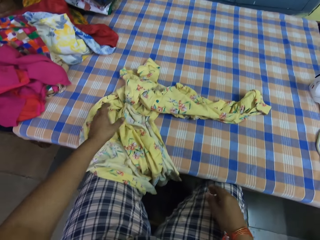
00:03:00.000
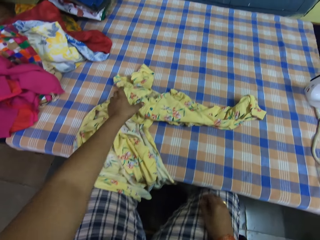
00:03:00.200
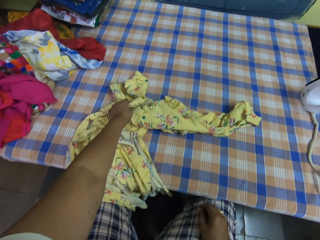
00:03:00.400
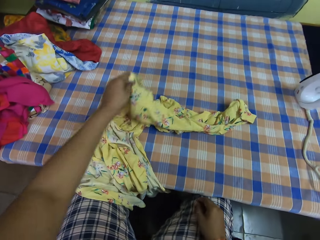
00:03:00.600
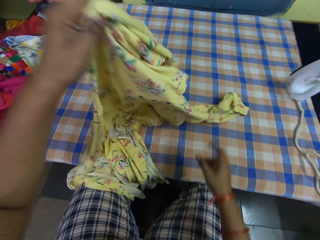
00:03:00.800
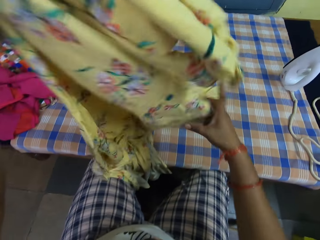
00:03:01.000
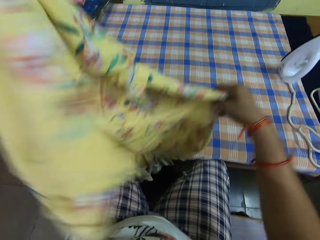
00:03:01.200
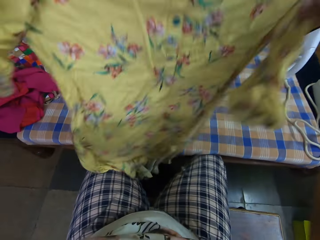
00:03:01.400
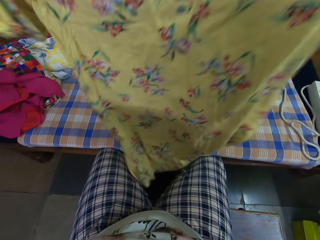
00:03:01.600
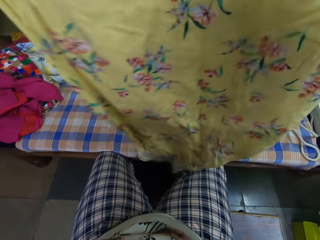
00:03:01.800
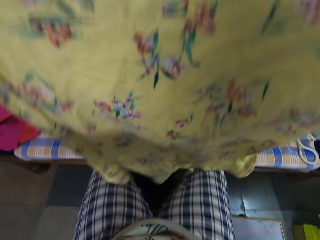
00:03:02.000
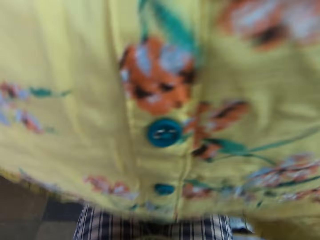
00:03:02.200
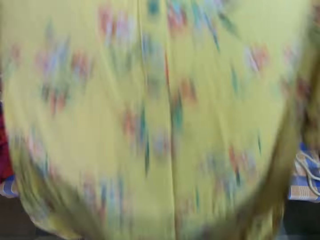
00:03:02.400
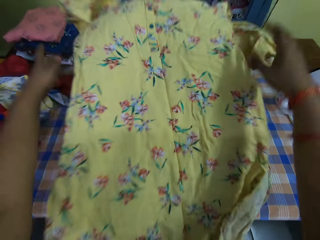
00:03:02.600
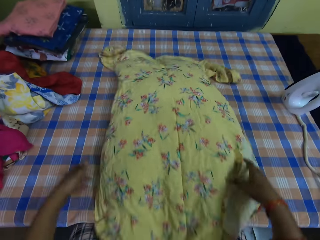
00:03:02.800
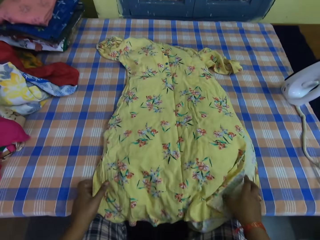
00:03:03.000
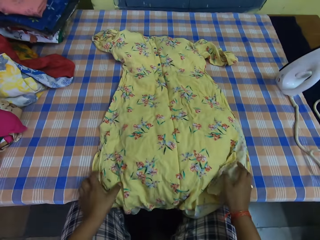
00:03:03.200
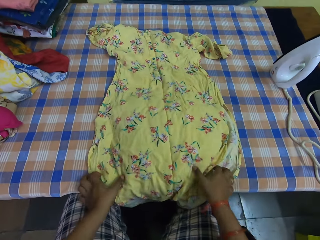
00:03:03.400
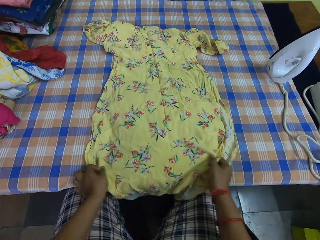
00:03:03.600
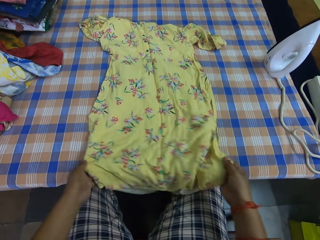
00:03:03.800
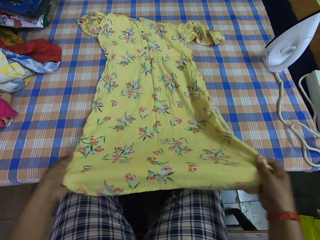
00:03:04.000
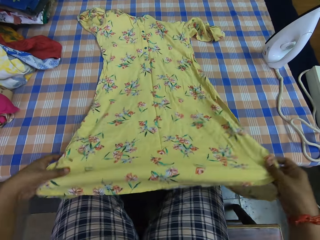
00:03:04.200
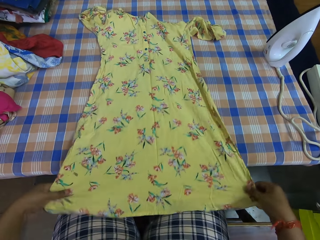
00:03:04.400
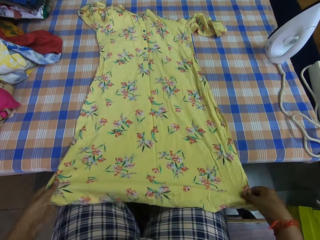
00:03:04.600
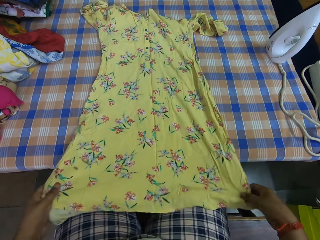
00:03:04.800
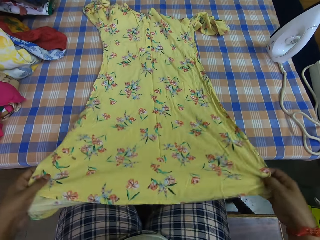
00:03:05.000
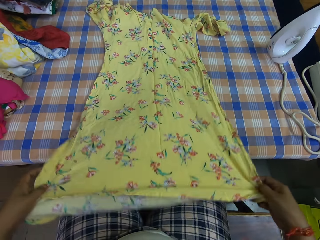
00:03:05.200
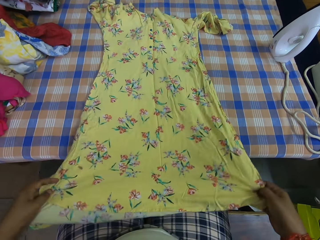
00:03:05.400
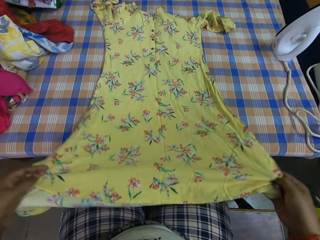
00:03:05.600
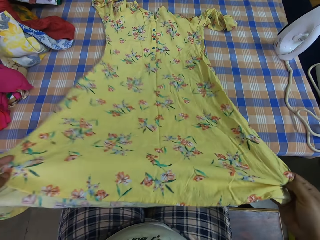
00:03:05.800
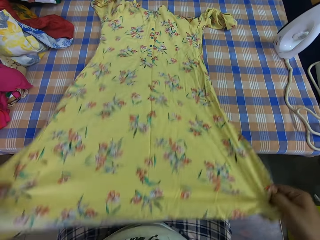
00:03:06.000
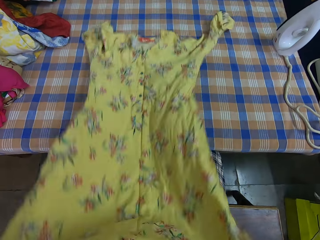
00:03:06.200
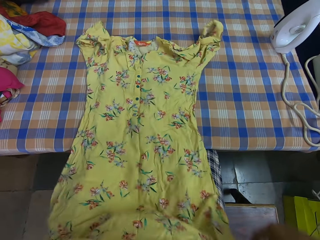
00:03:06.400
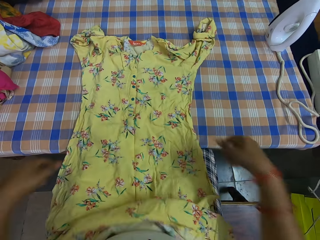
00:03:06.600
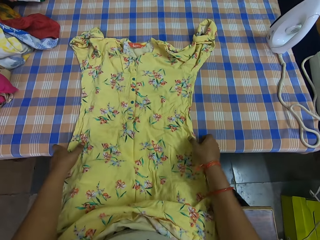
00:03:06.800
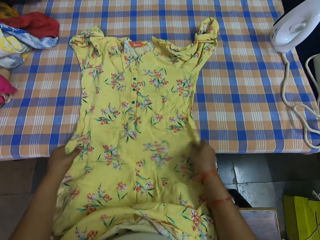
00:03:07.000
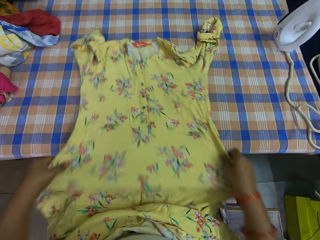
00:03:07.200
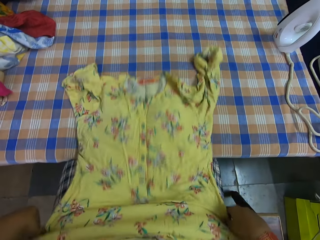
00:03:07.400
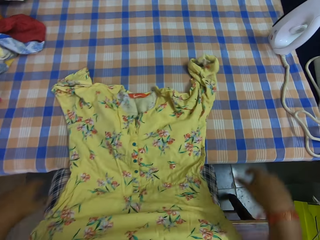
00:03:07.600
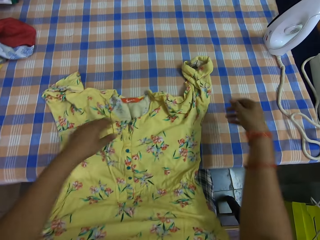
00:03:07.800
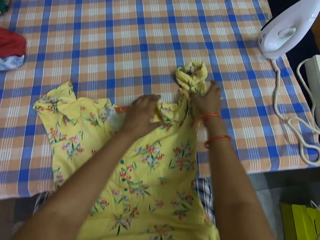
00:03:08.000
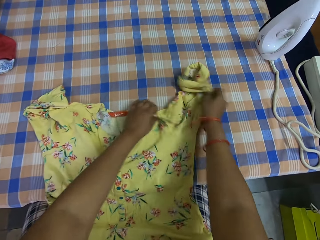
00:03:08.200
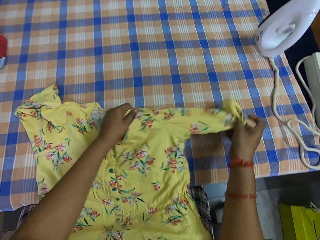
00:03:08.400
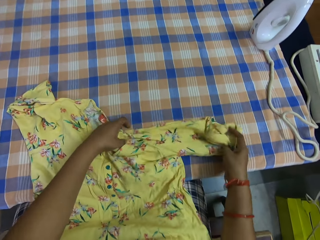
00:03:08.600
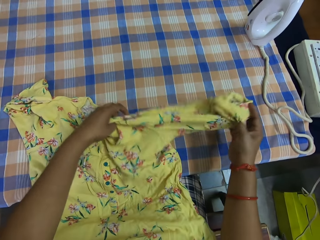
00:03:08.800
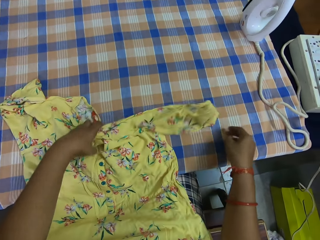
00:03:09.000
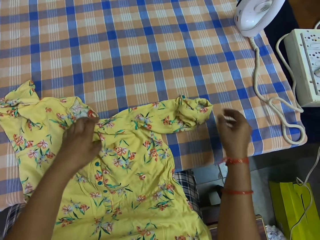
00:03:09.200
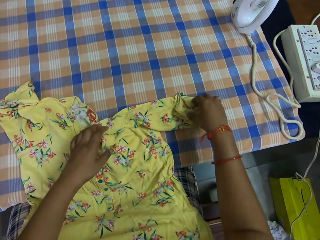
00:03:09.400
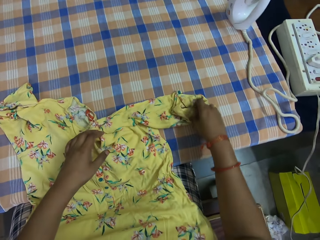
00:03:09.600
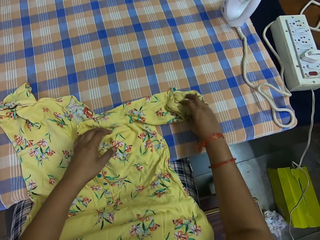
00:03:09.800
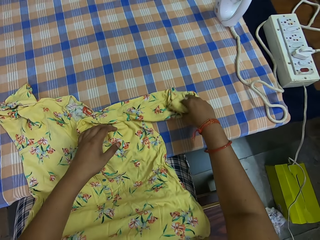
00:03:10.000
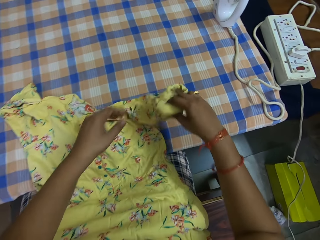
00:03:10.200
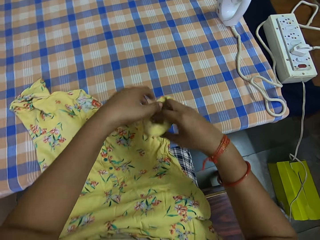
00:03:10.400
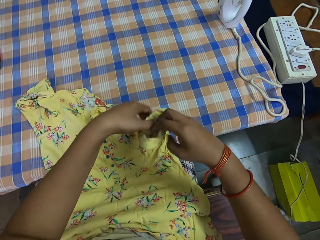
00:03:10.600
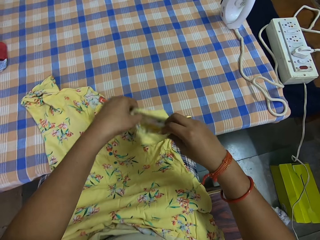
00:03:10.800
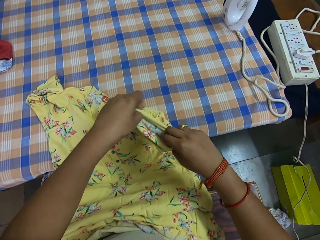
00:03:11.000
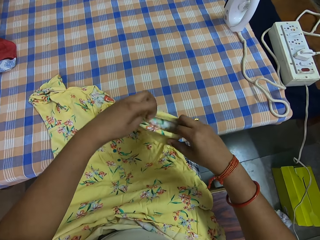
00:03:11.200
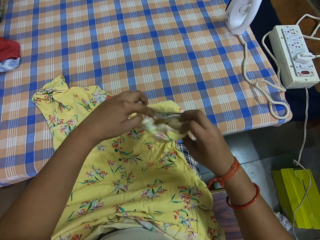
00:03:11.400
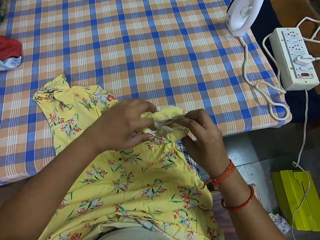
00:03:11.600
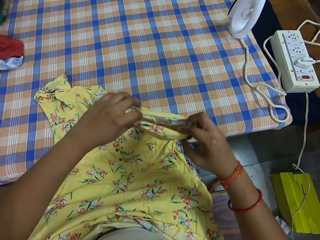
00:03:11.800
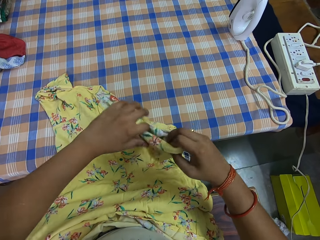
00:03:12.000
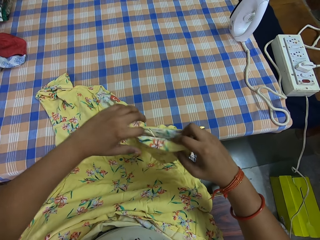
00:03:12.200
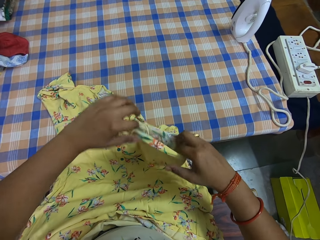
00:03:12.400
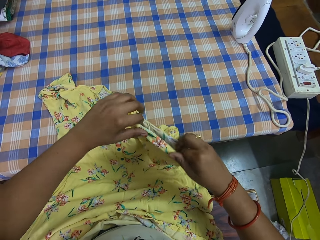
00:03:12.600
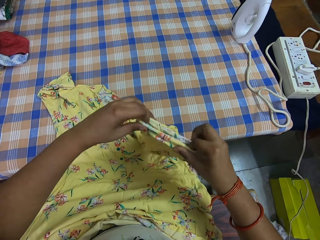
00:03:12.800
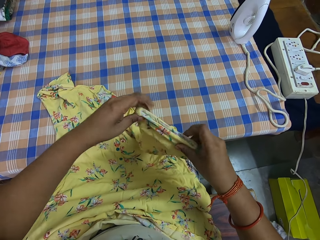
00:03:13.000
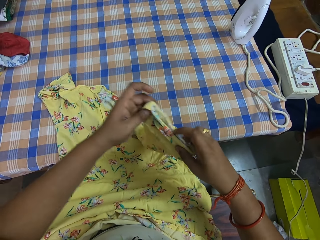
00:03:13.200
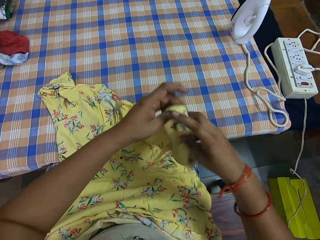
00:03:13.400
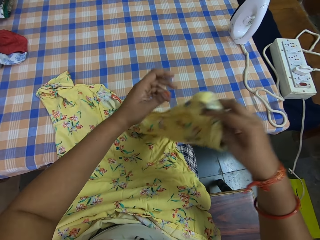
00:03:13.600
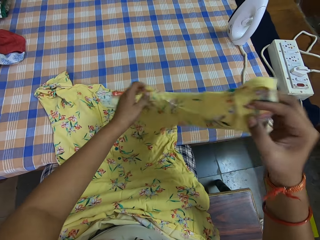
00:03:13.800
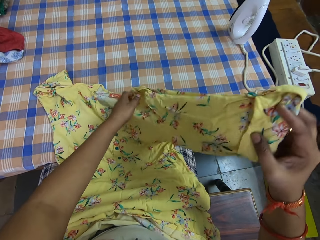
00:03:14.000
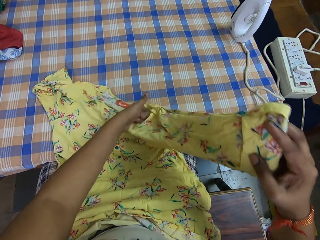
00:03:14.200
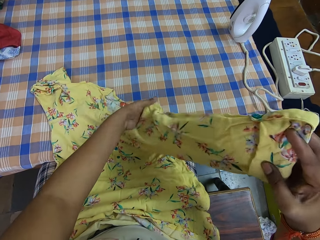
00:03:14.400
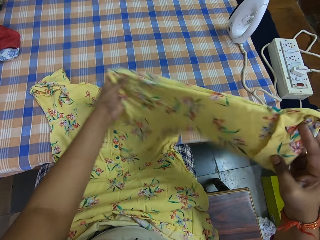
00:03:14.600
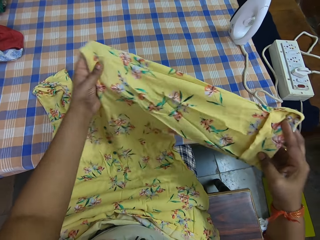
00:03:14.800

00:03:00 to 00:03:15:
The camera wearer picks up the cloth on the table with her left hand. She spreads the cloth on the table. She places the cloth on the table. She straightens the cloth. She straightens the arm portion of the cloth. She inspects the cloth.

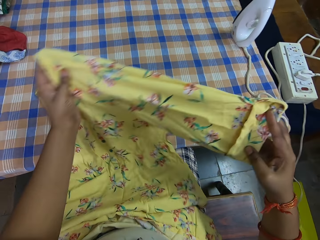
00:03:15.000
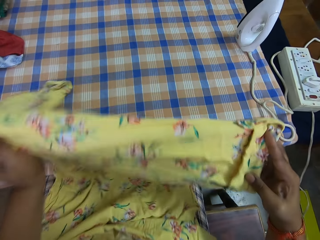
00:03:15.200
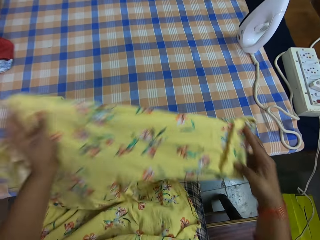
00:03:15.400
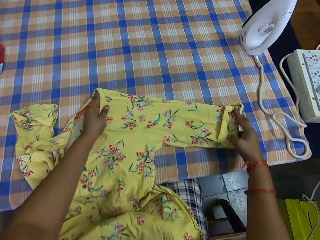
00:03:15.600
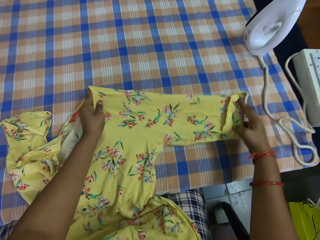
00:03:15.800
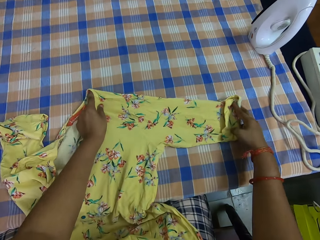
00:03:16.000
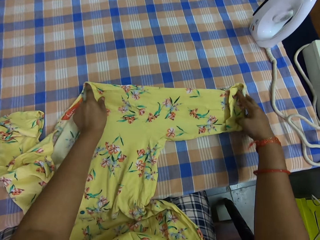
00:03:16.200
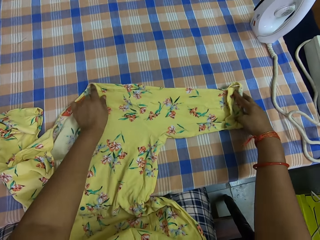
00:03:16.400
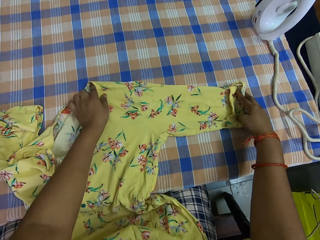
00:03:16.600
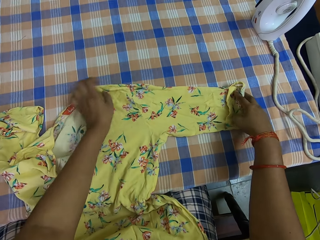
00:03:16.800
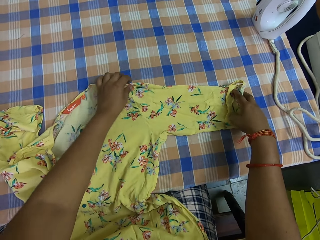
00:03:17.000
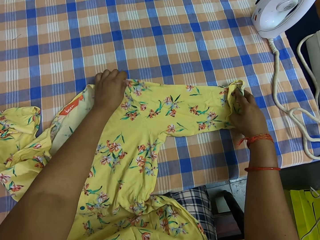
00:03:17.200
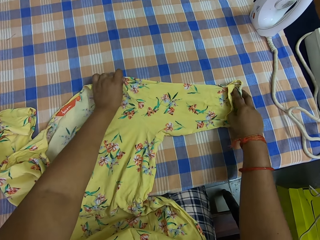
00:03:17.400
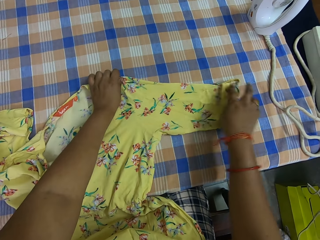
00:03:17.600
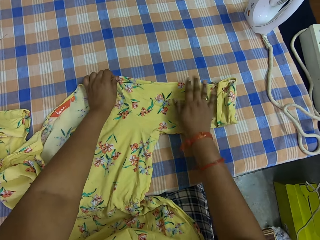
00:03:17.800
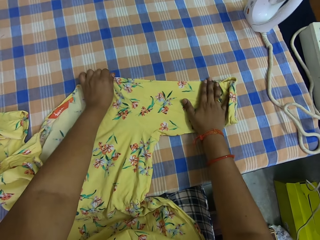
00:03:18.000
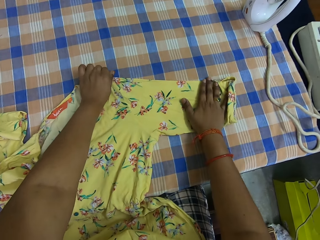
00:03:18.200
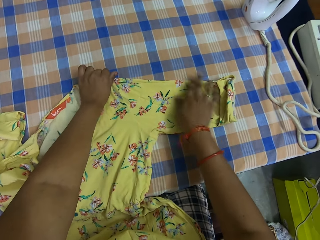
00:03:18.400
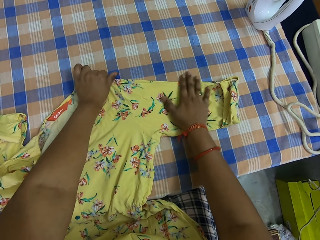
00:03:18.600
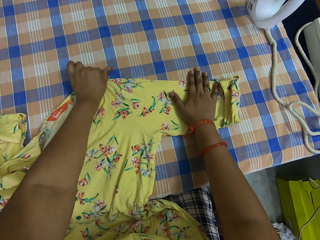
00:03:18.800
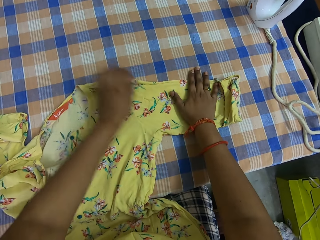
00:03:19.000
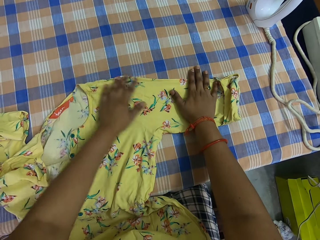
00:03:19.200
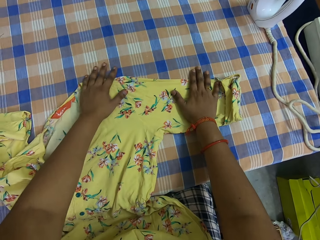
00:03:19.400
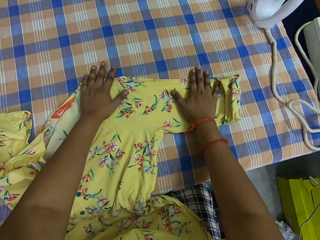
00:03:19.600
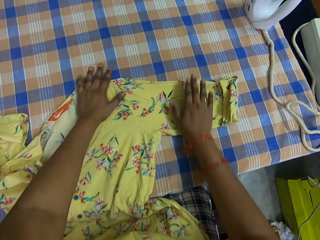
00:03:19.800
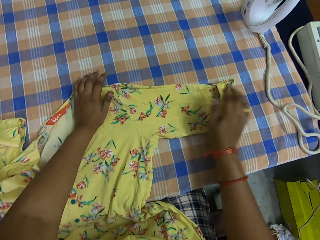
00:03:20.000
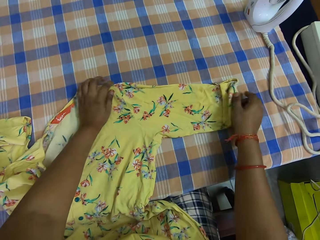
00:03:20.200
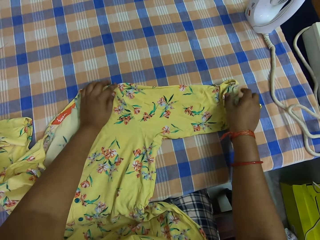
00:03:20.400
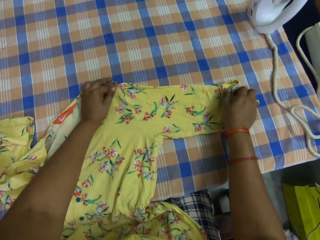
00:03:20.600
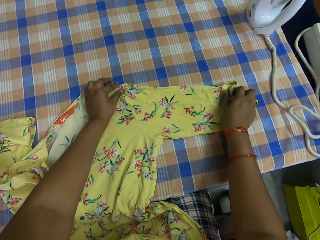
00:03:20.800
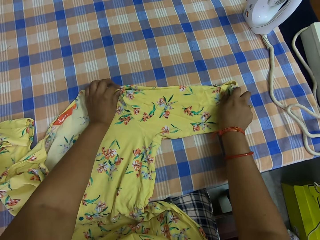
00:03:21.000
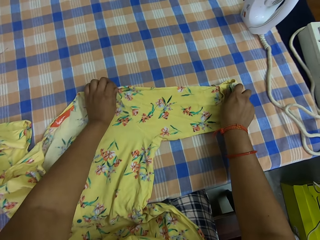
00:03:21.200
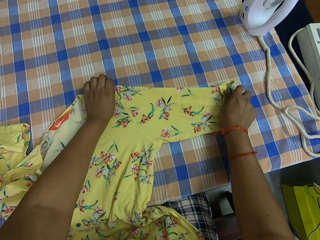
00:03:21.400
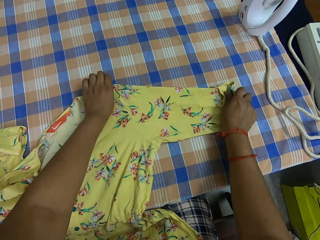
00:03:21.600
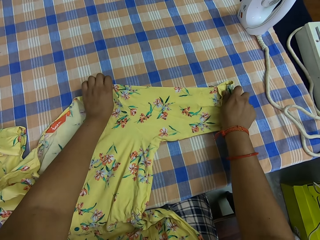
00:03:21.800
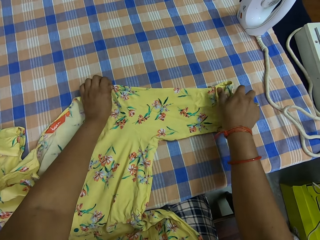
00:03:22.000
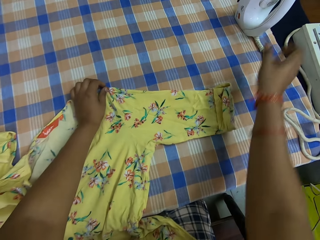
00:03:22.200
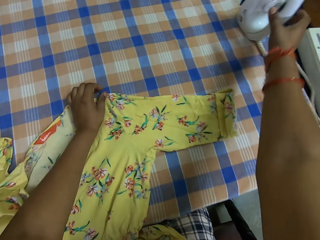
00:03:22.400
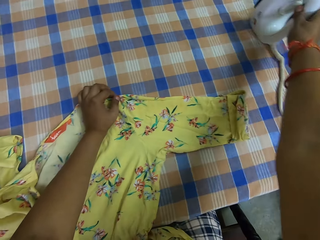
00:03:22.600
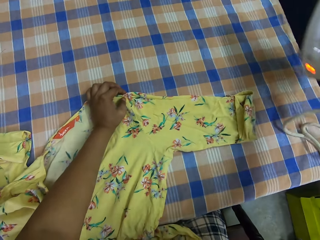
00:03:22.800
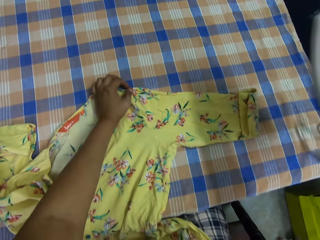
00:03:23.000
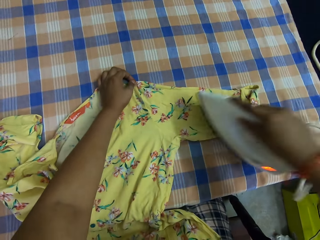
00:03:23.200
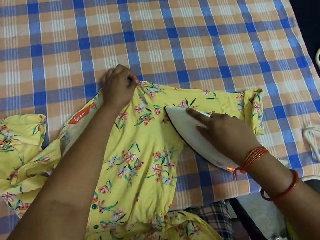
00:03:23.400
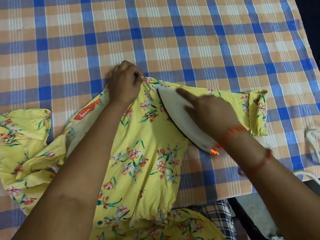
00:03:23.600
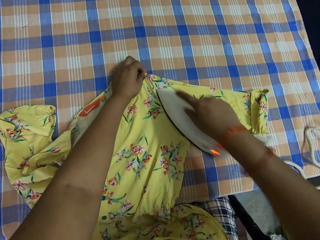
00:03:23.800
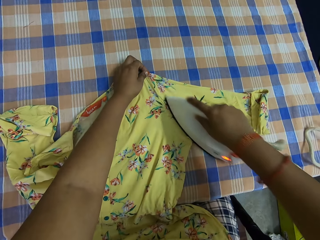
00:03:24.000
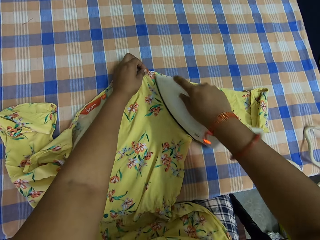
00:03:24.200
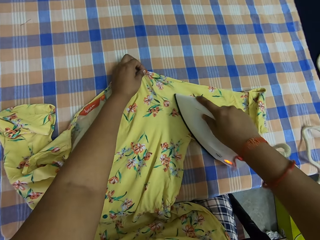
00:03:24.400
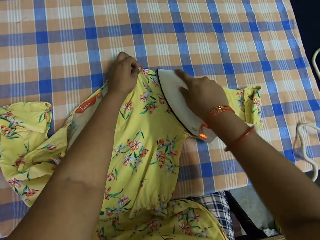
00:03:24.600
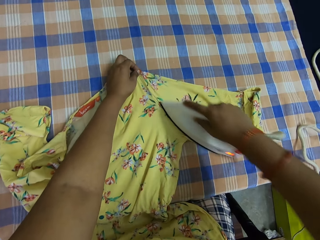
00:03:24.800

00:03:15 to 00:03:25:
The camera wearer straightens the cloth. She takes an iron on the table with her right hand. She irons the cloth with the iron.
